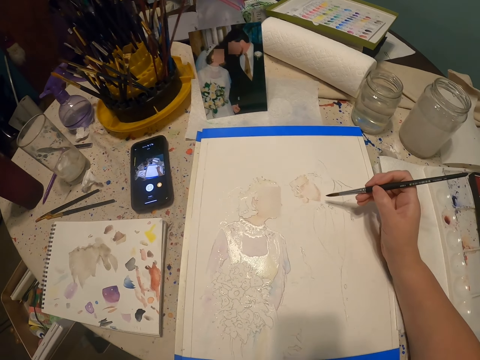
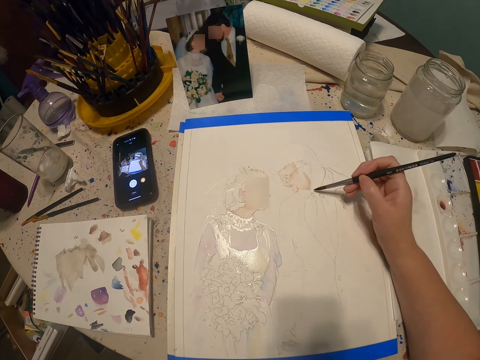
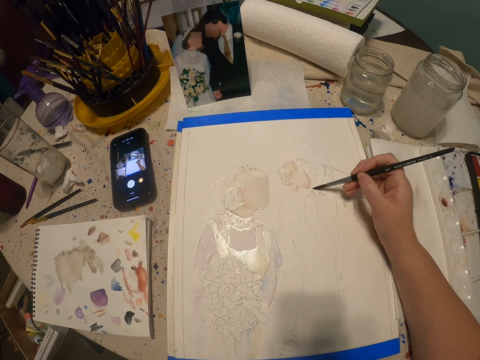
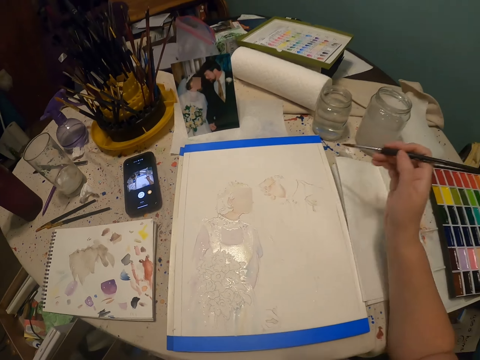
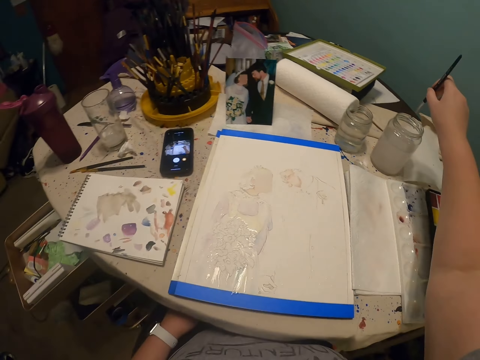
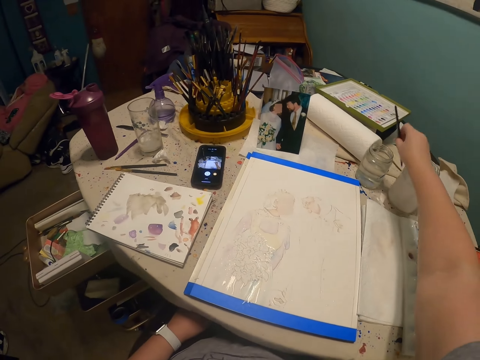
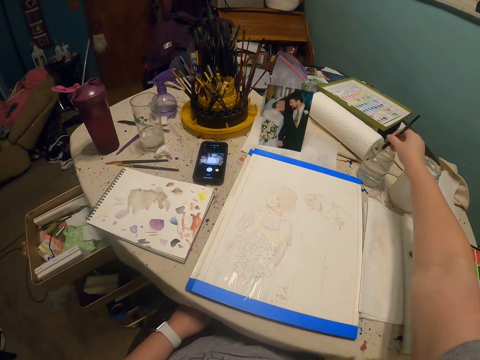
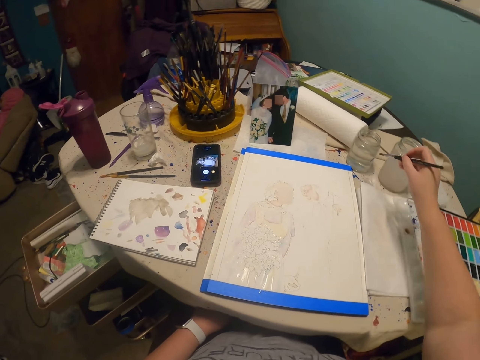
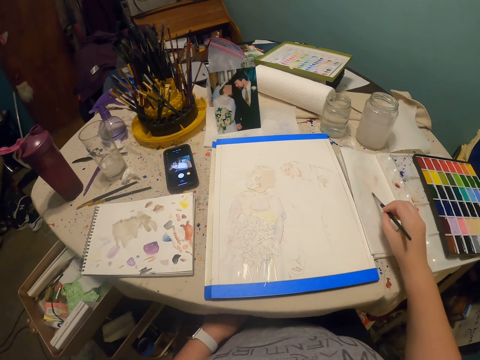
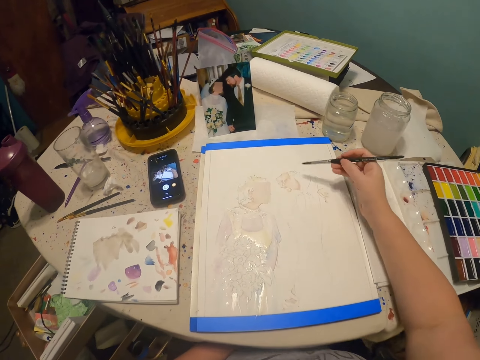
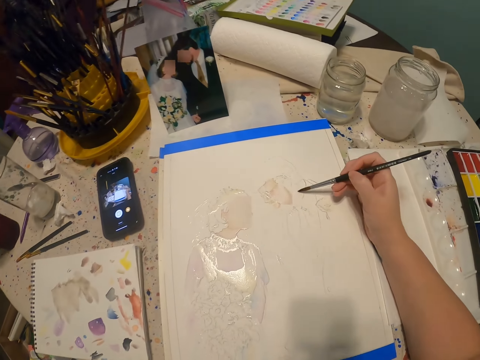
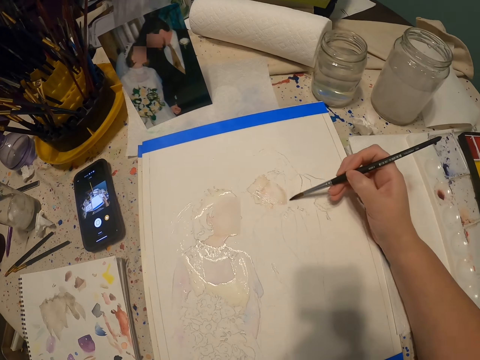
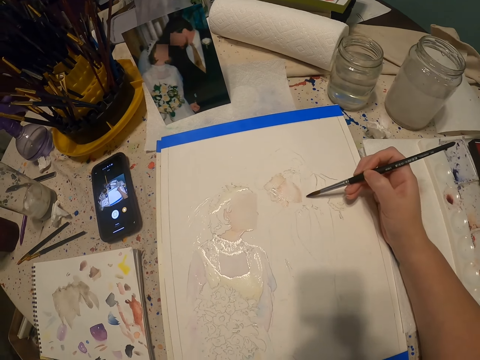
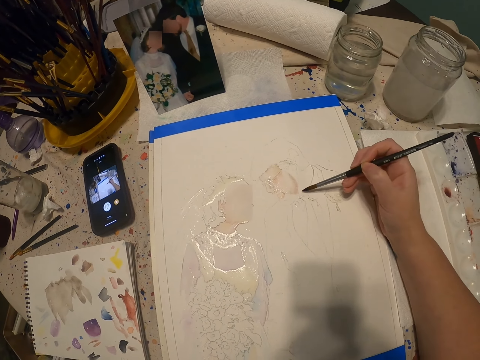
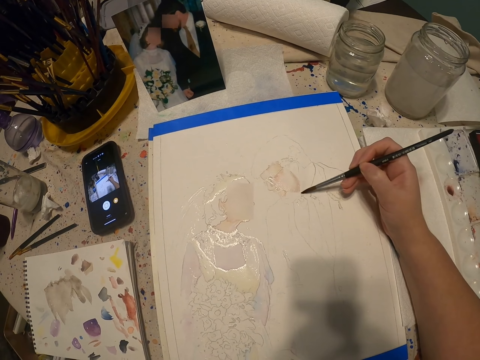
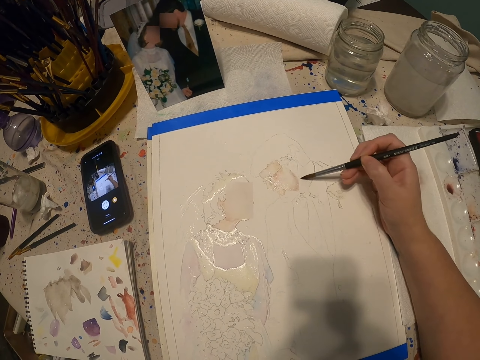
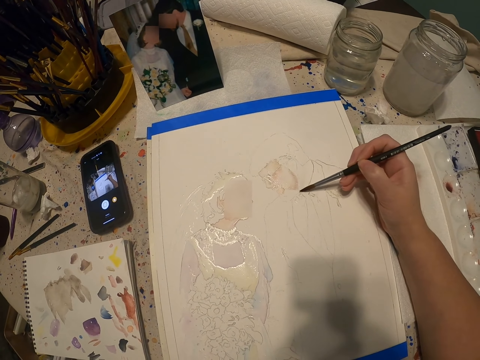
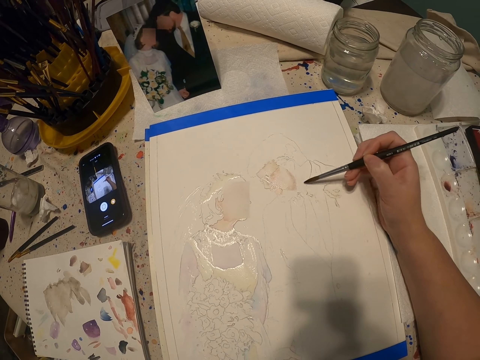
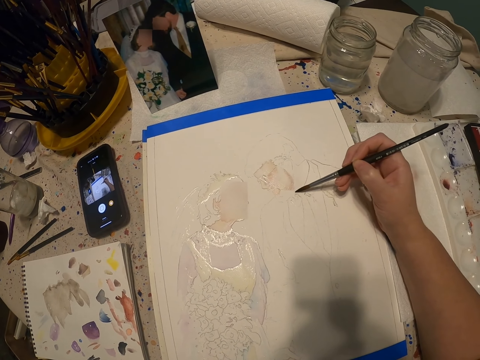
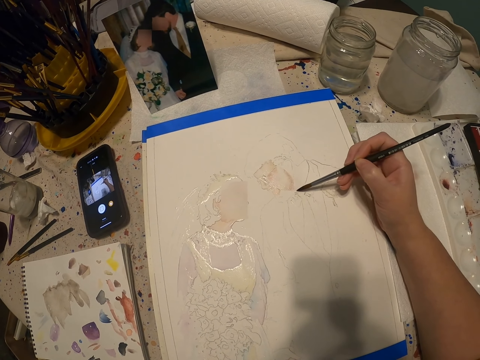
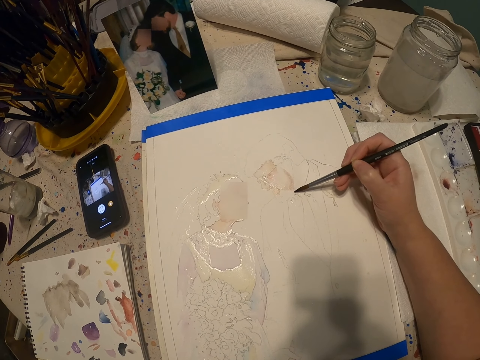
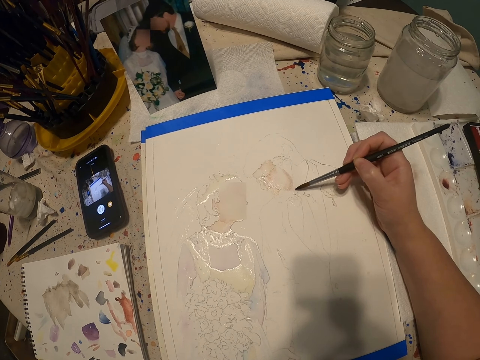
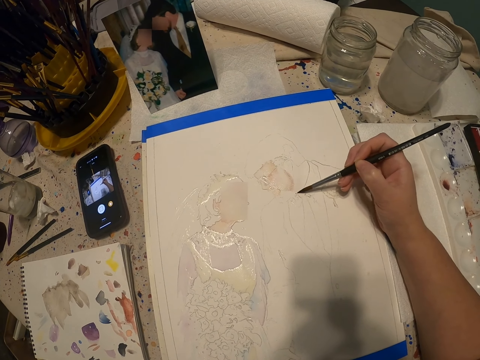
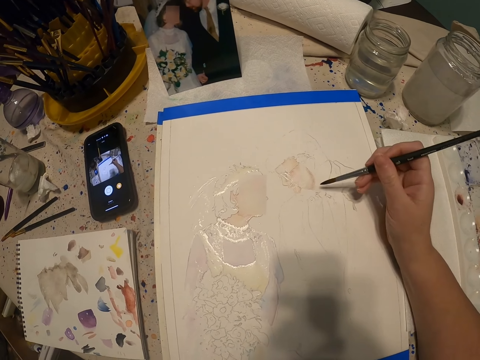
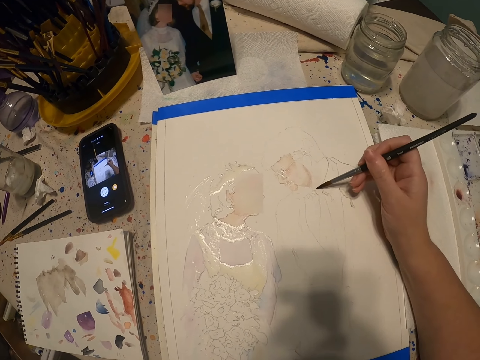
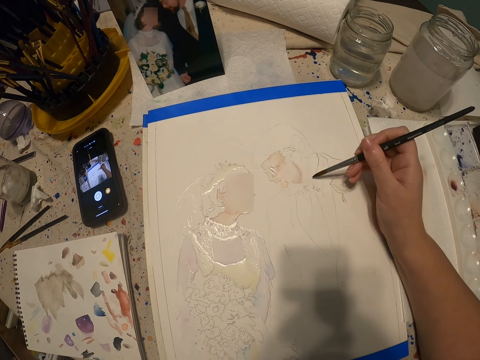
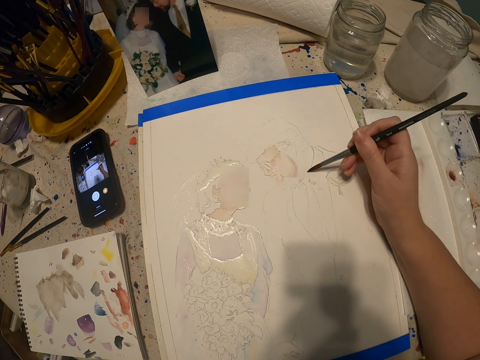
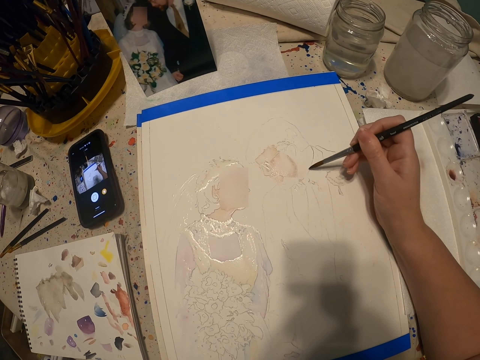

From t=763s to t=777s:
The camera wearer paints with the paint brush on the drawing. They dip the paint brush in water. They wipe the paint brush on the paper towel. They paint with the paint brush.

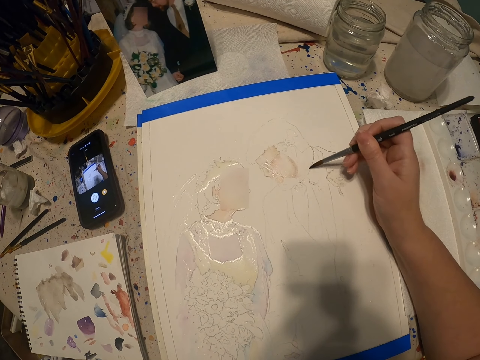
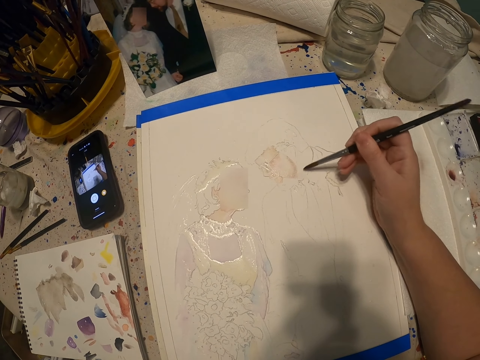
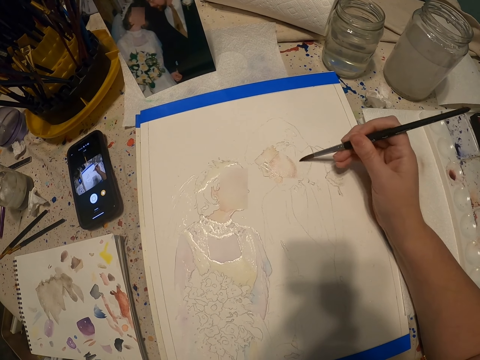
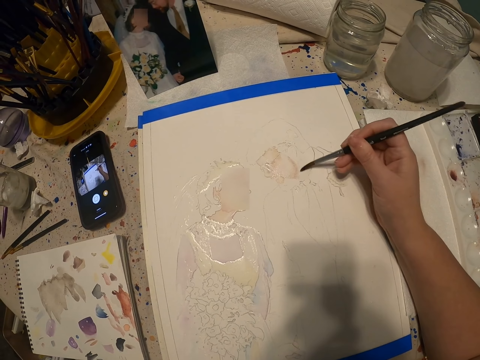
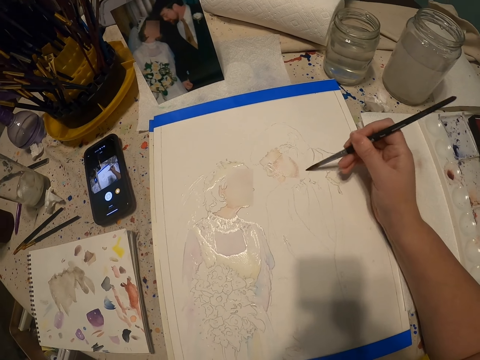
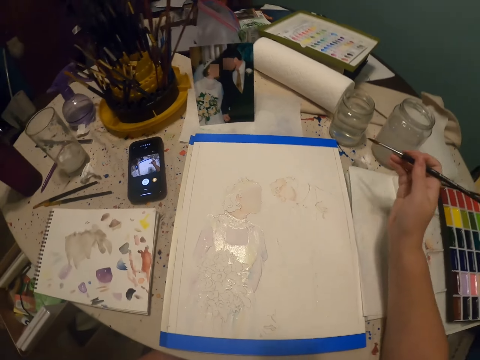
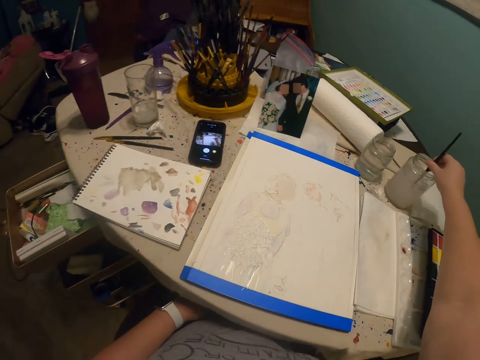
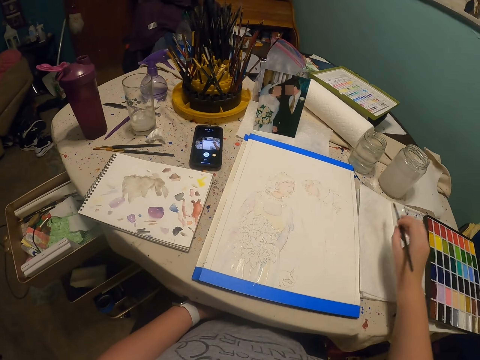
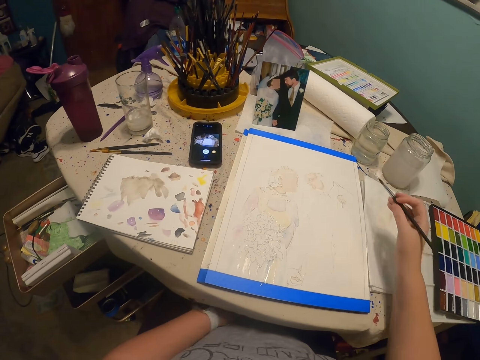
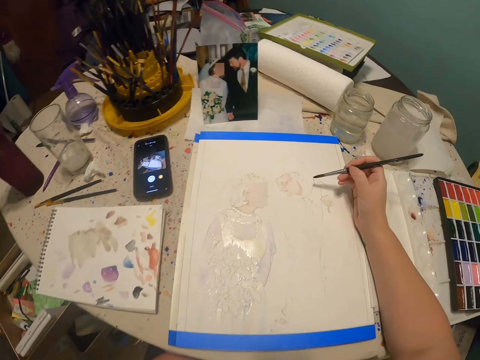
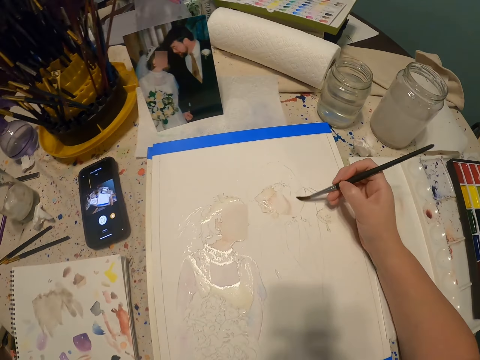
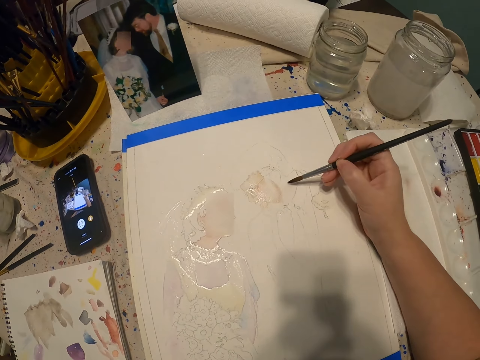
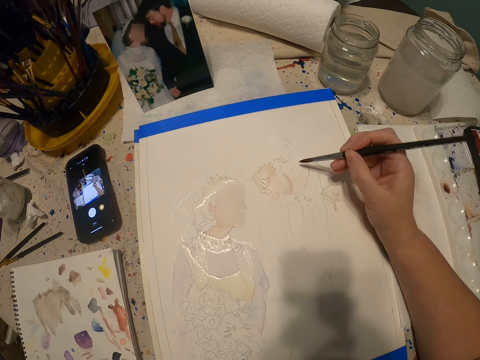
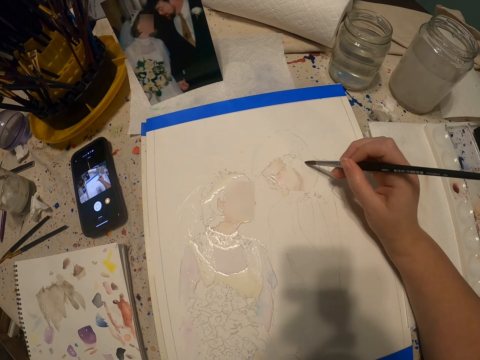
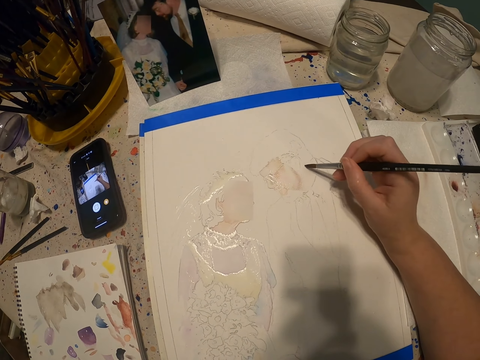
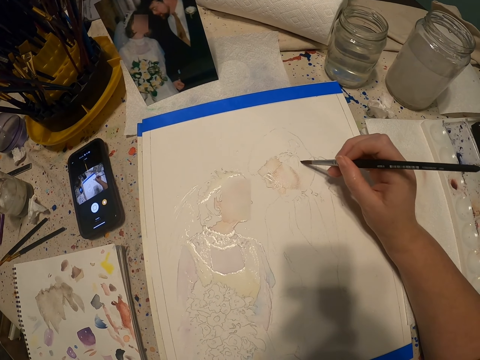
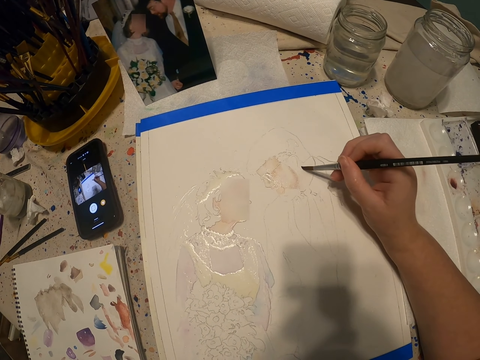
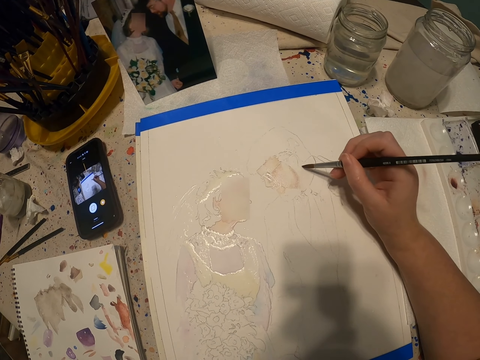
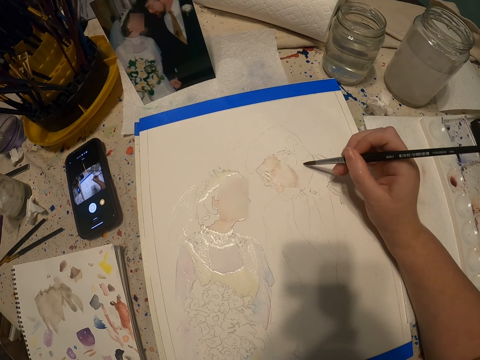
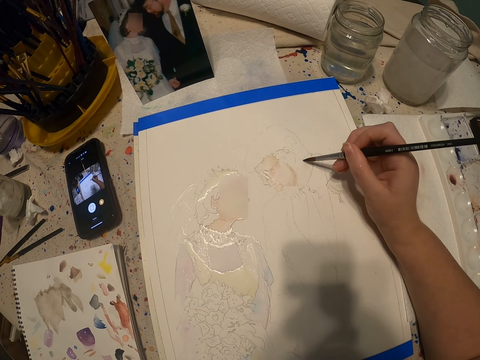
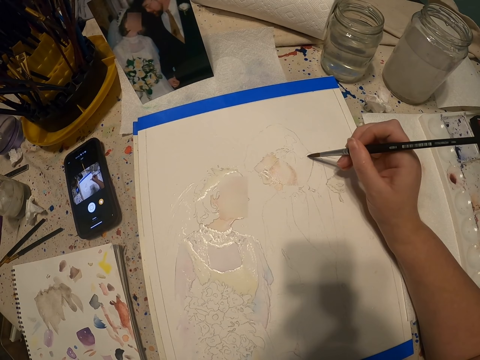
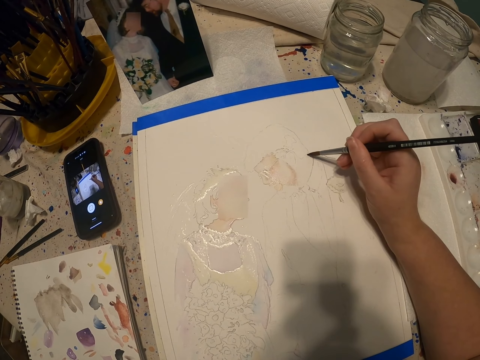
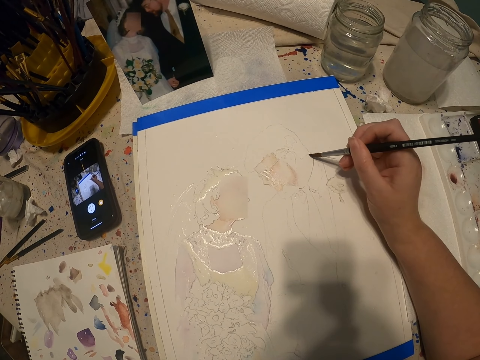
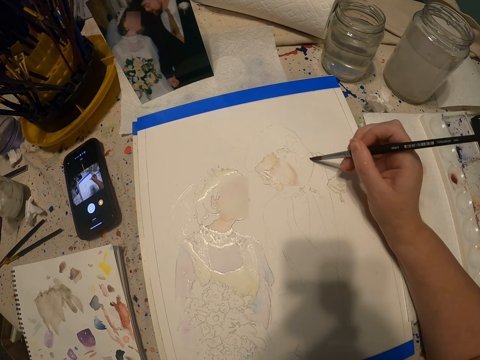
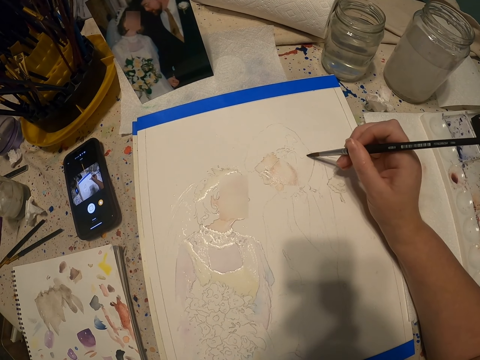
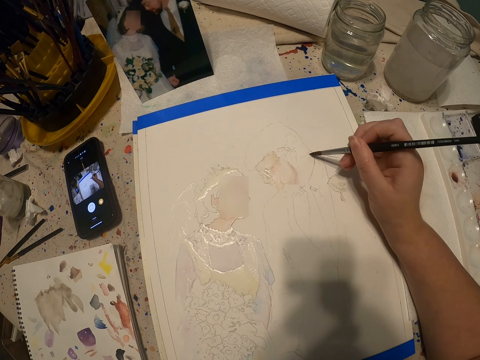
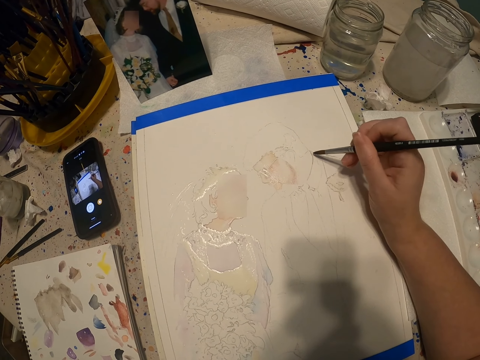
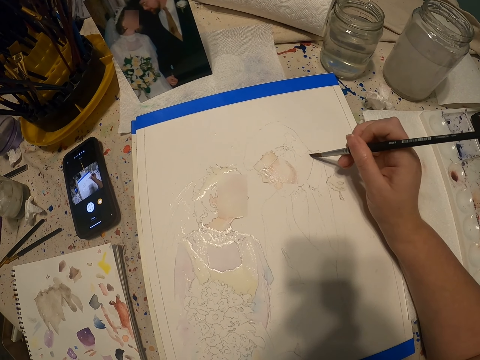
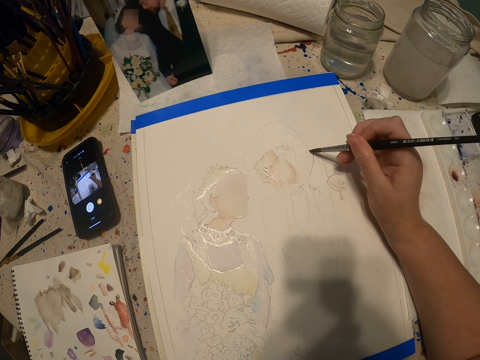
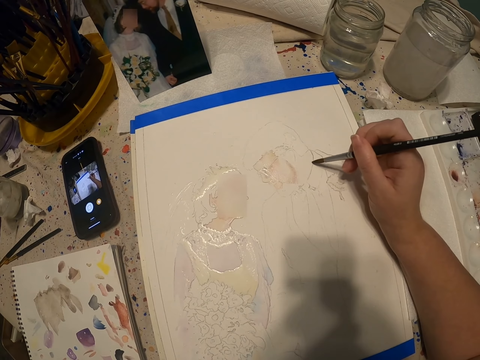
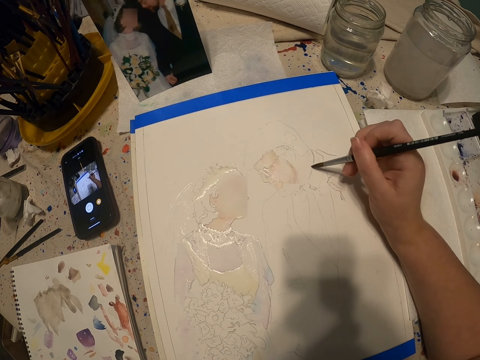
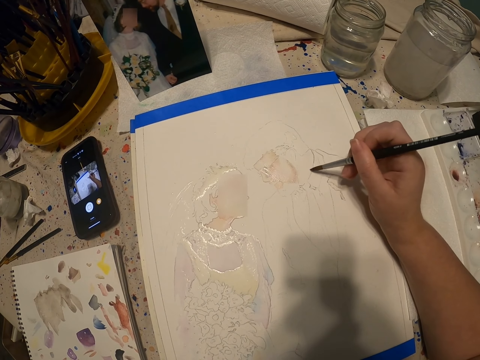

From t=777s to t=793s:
The camera wearer dips the paint brush in water or paint. They rub the paint brush on the paper. They brush paint on the drawing with the paint brush.
